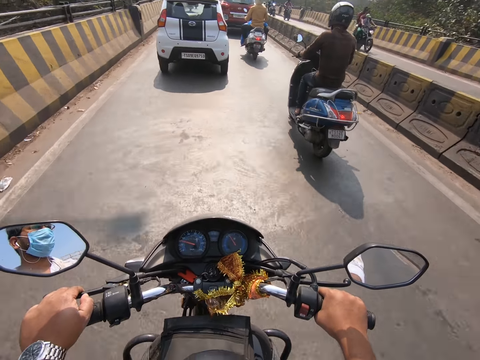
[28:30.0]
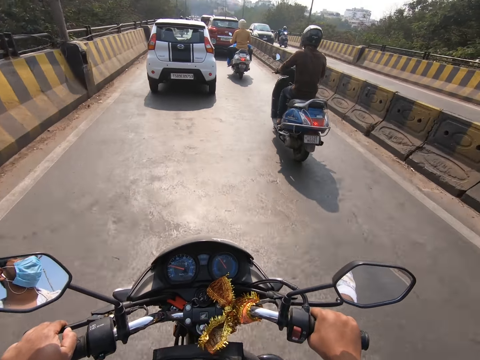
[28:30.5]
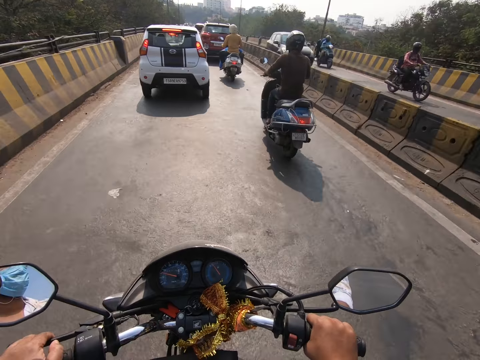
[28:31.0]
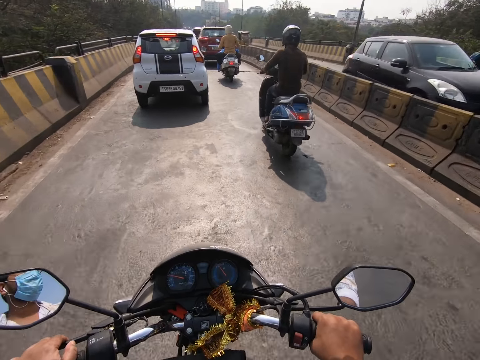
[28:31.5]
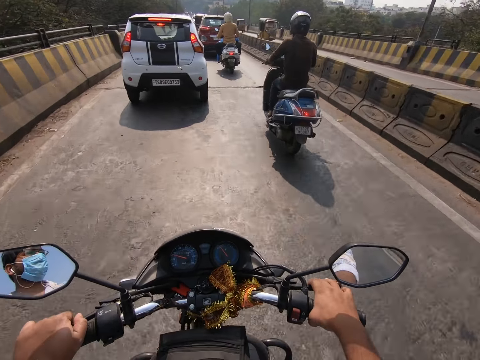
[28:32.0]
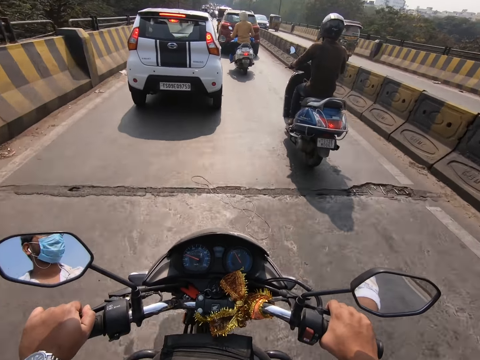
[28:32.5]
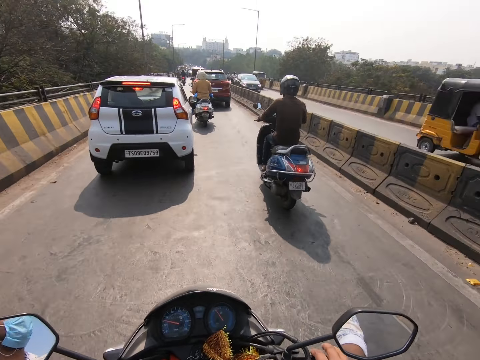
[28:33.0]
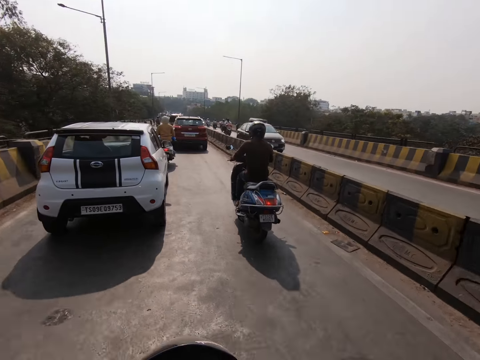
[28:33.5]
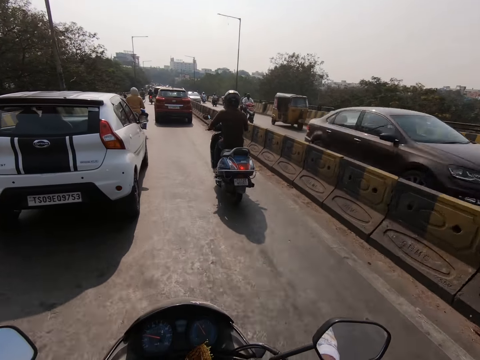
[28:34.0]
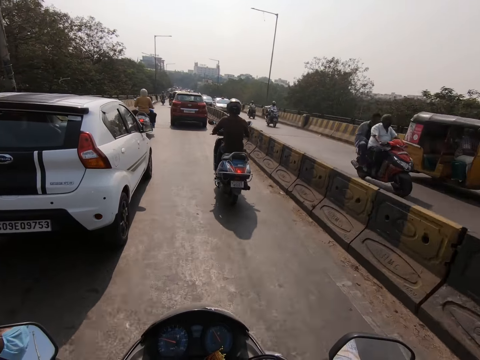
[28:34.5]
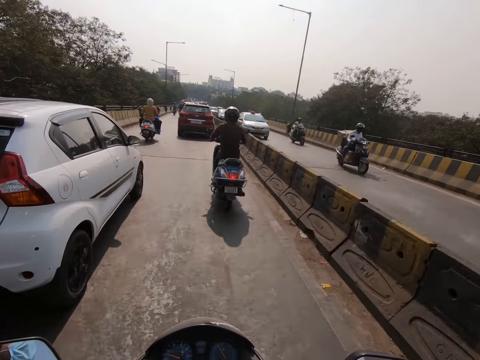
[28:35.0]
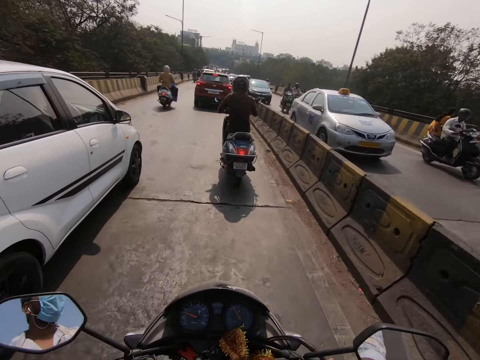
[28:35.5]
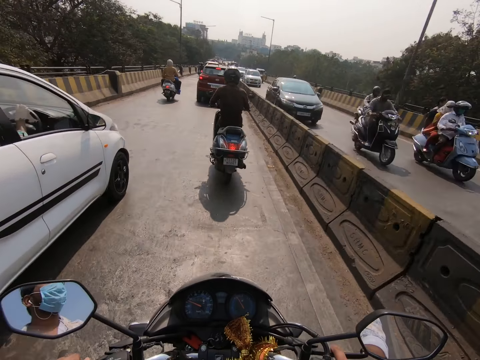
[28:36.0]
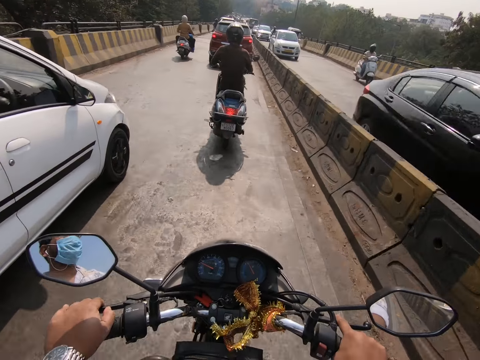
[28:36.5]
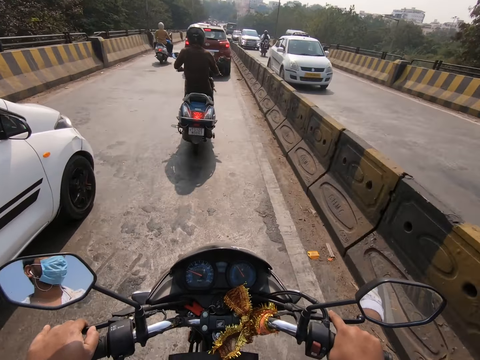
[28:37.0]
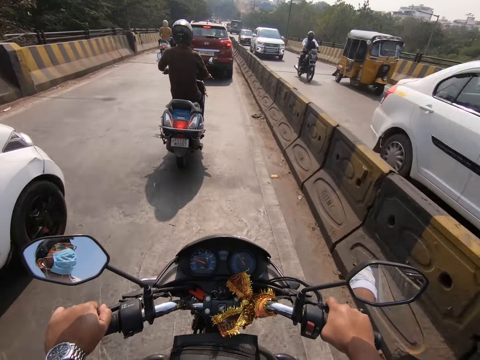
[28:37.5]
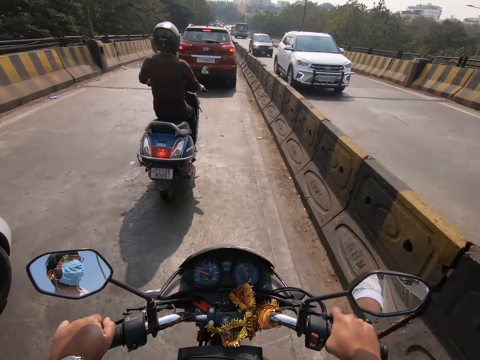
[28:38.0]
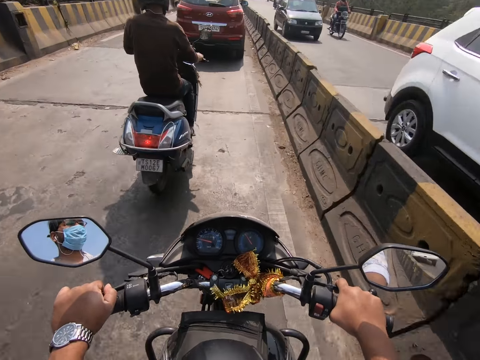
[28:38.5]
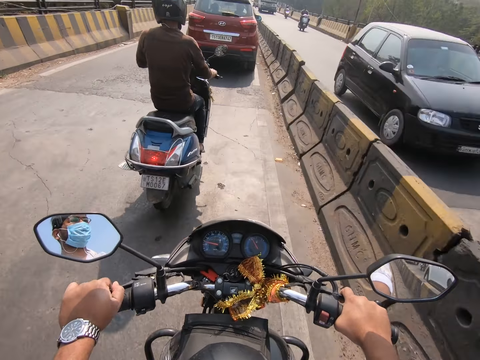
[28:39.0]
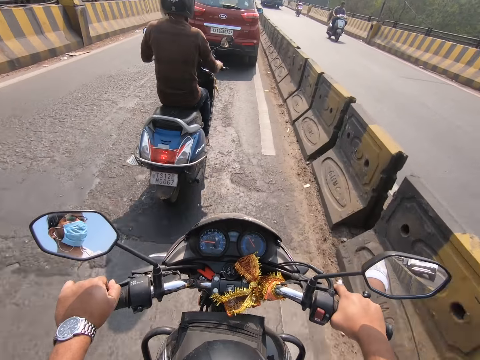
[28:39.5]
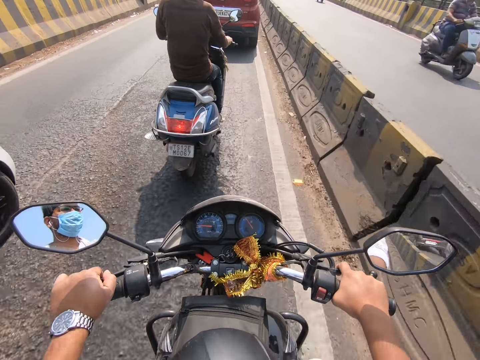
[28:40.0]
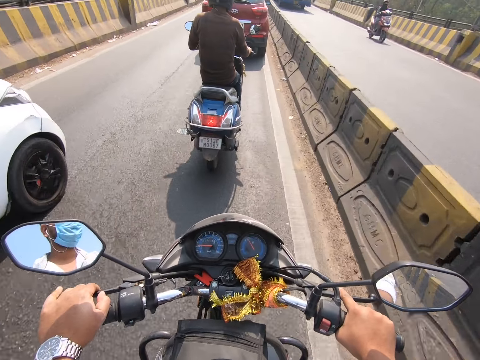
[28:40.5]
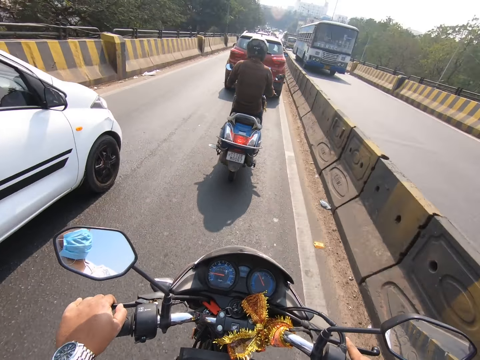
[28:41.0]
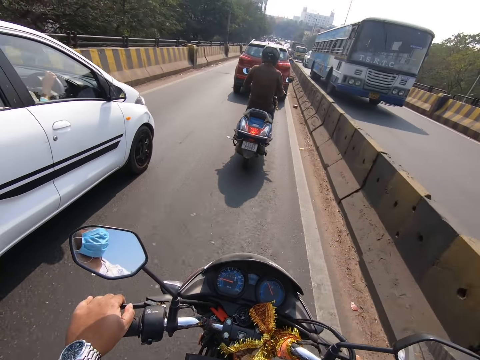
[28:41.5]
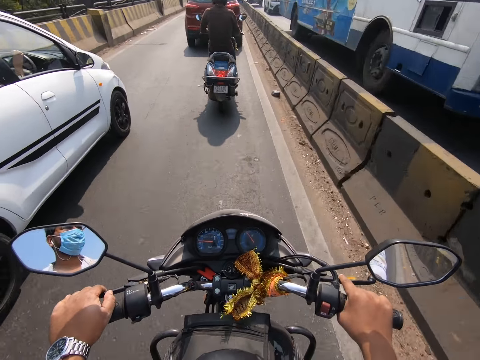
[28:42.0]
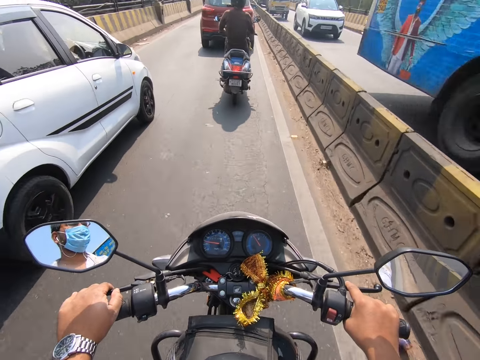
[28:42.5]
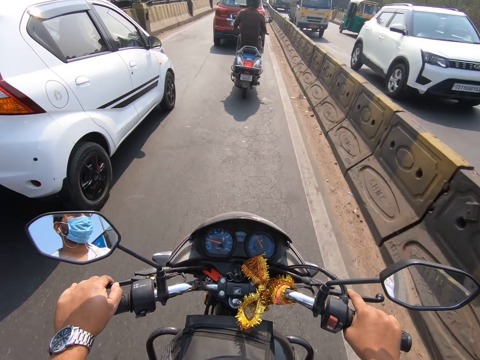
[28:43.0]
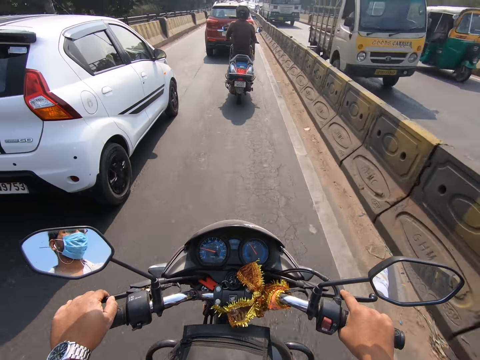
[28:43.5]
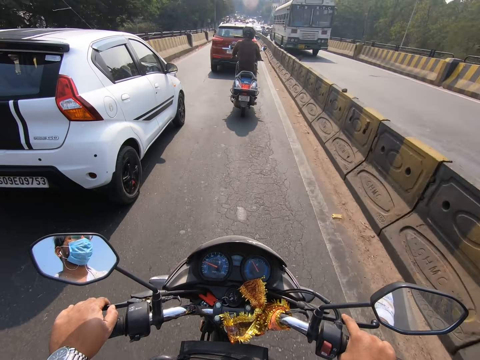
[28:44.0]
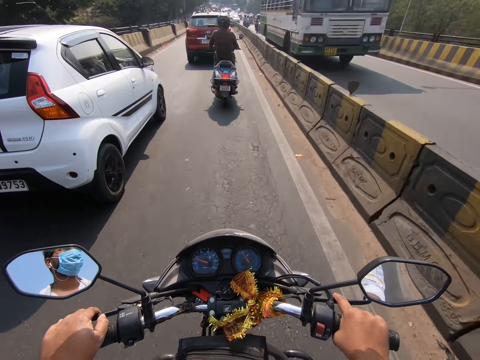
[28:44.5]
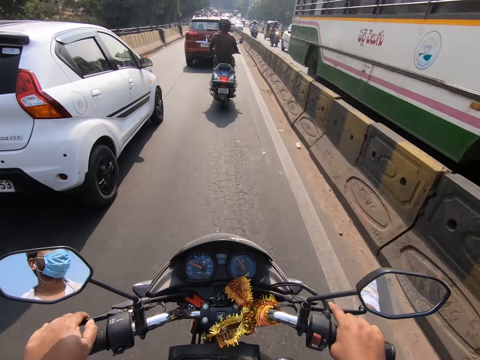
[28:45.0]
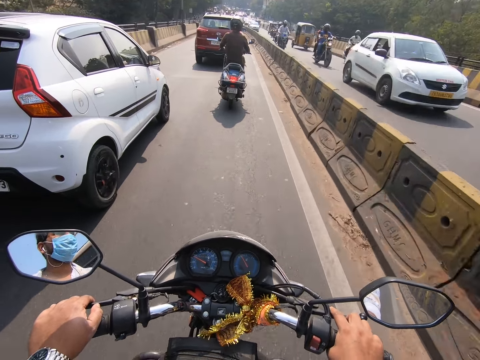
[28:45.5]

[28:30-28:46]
The camera wearer pulls the brakes. They ride the motorcycle on the road. They pull the brakes. They ride the motorcycle on the road. A white car drives past the camera wearer.

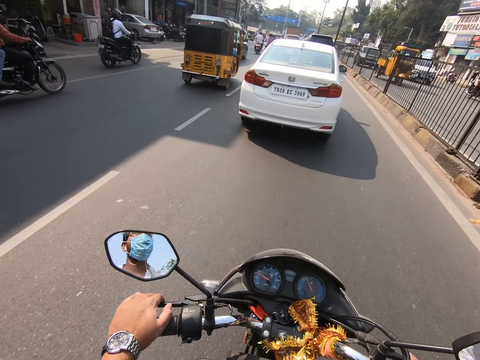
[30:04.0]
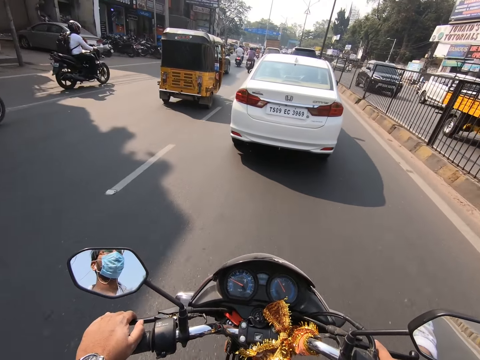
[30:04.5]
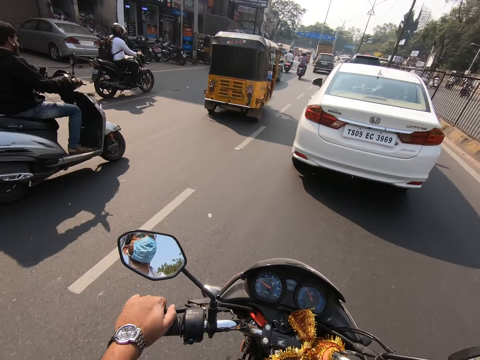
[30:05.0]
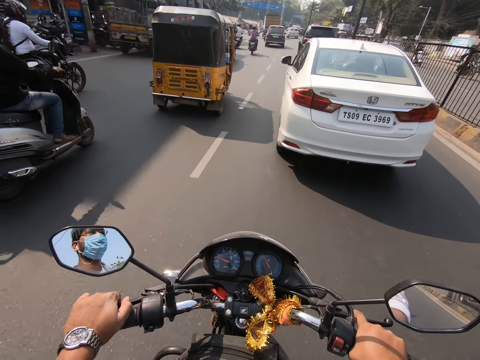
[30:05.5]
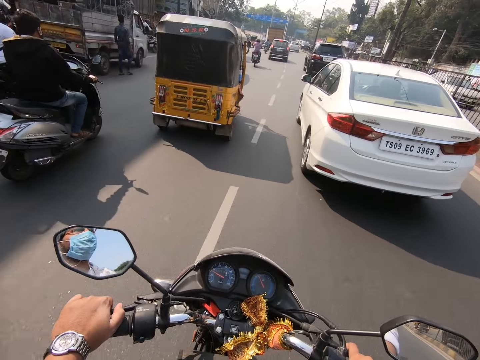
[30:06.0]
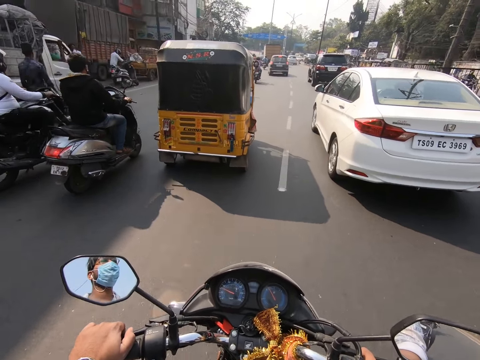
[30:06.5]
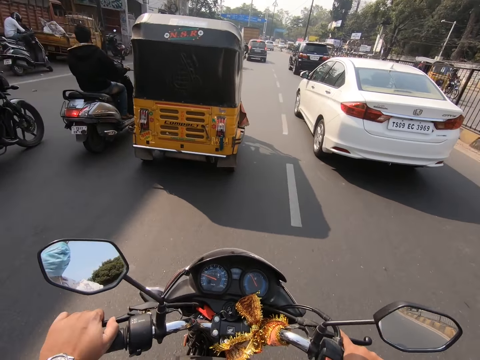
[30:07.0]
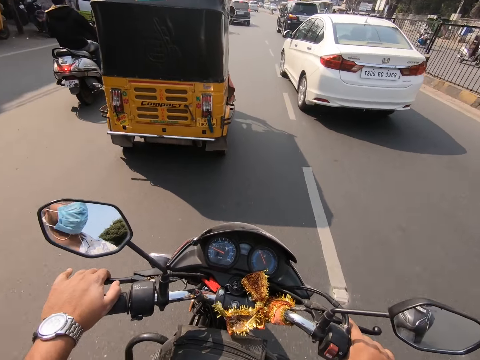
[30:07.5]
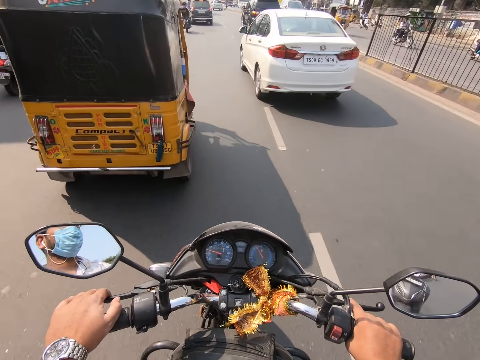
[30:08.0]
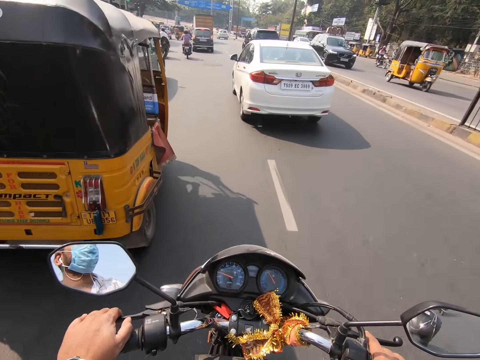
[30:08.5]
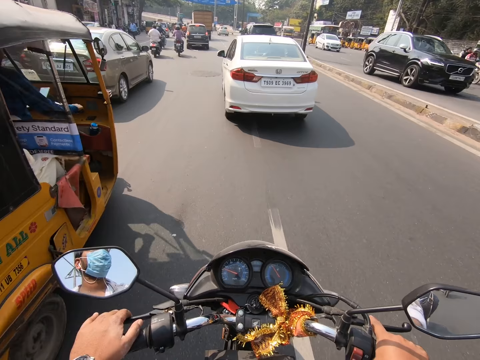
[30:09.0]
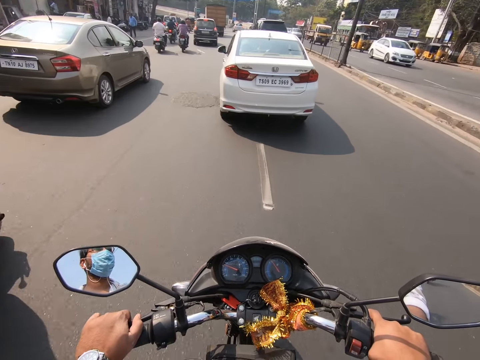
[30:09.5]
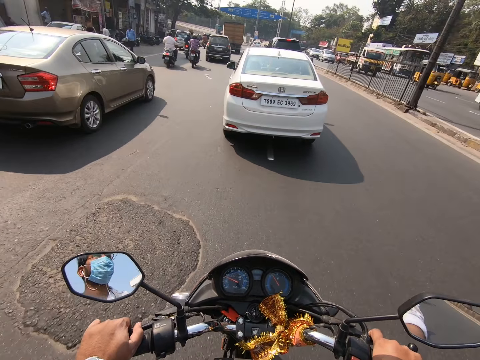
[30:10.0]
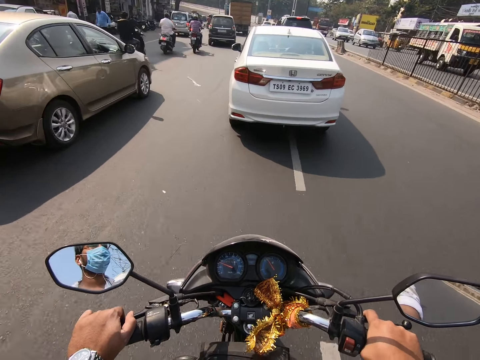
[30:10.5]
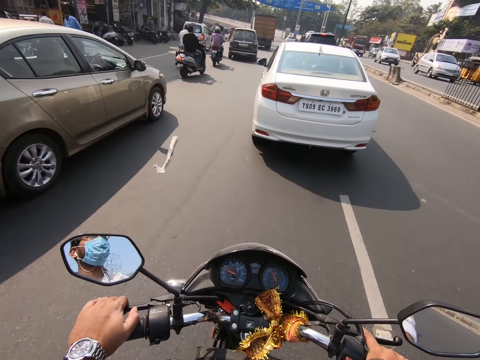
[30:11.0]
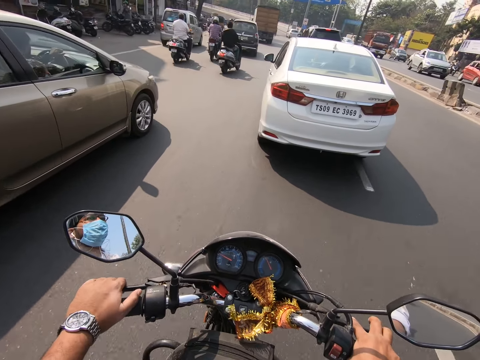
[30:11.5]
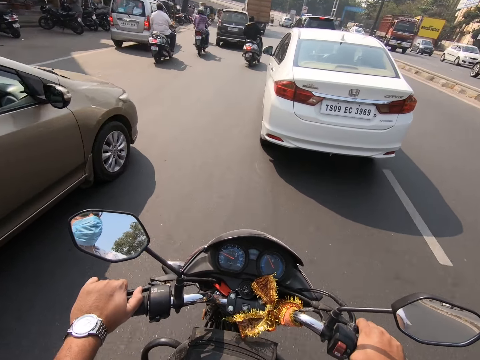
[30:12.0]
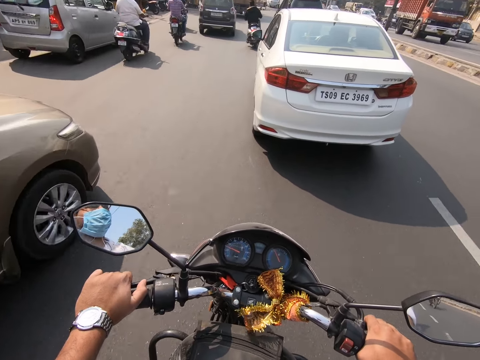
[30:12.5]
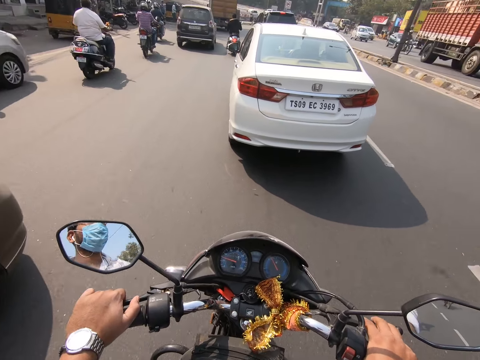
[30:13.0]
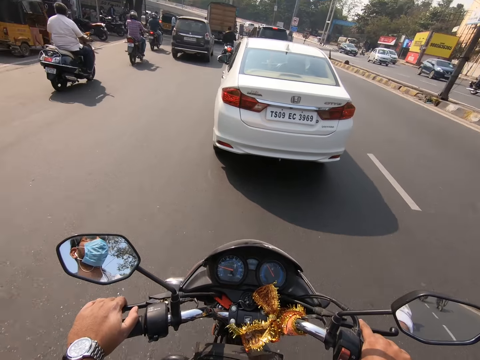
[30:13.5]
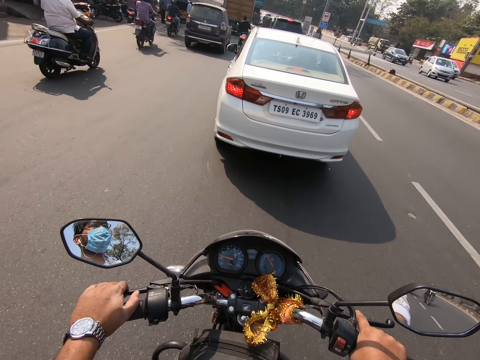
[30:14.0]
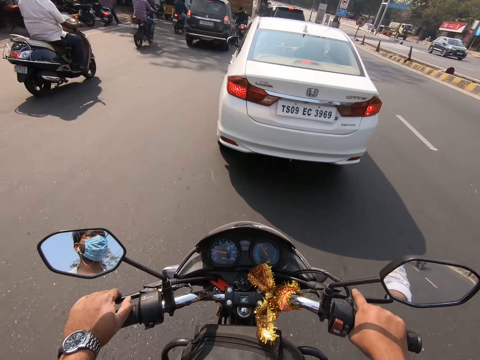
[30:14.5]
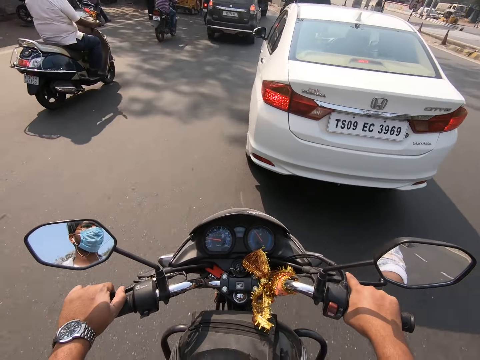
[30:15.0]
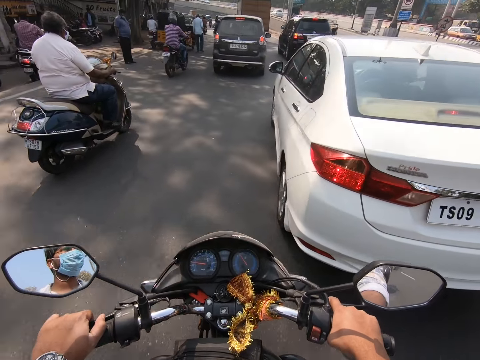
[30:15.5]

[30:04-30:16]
A motorcycle rides past the camera wearer. The camera wearer pulls the brakes. They ride the motorcycle on the road.
